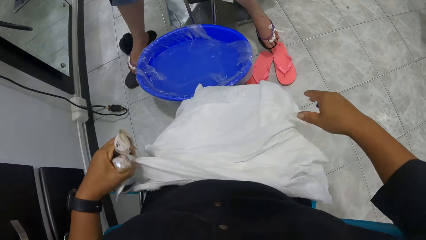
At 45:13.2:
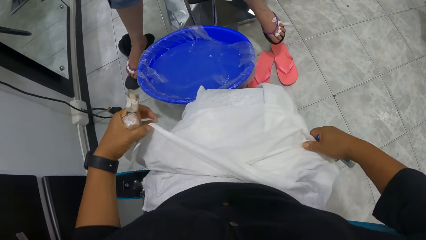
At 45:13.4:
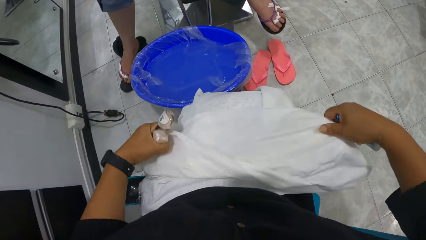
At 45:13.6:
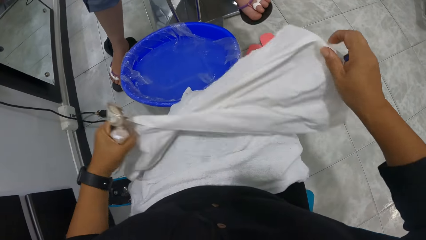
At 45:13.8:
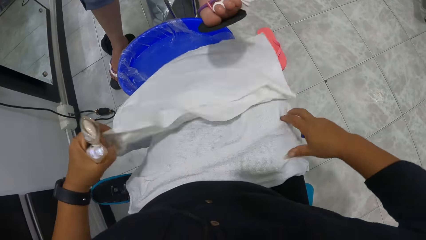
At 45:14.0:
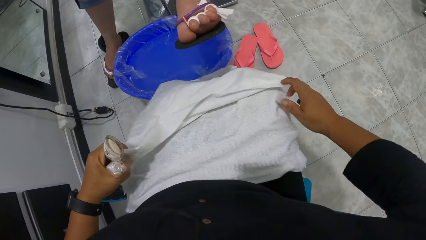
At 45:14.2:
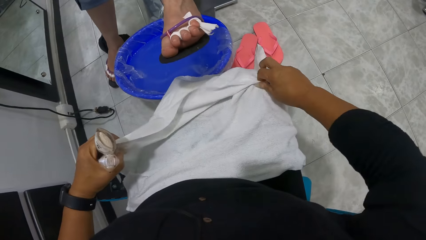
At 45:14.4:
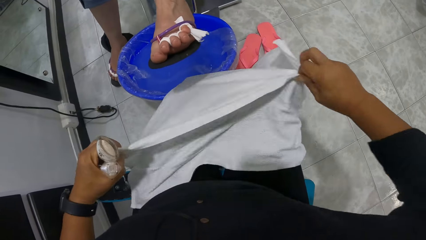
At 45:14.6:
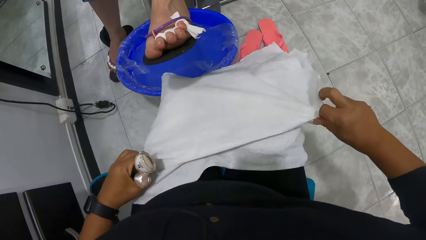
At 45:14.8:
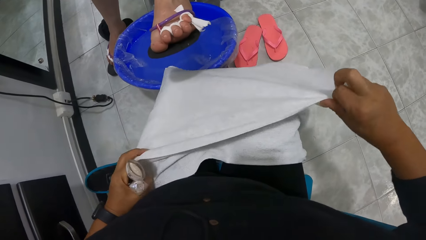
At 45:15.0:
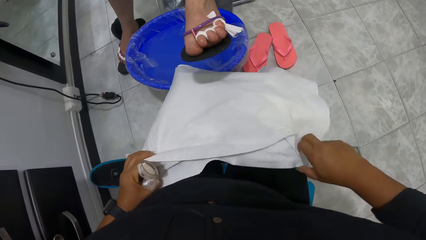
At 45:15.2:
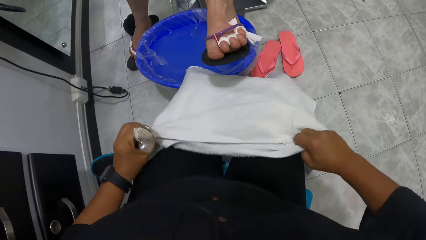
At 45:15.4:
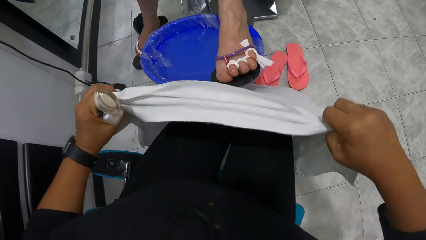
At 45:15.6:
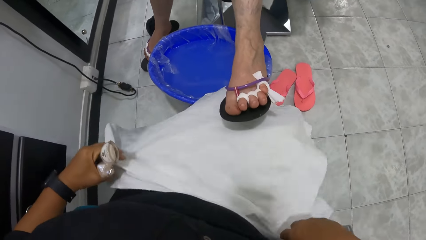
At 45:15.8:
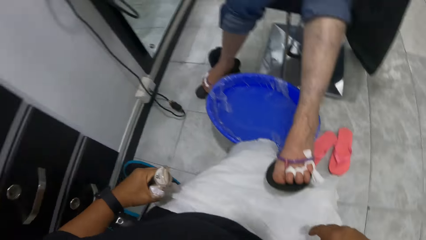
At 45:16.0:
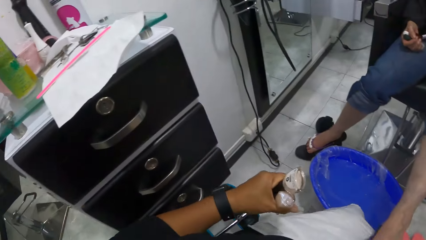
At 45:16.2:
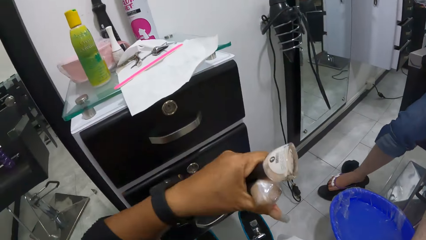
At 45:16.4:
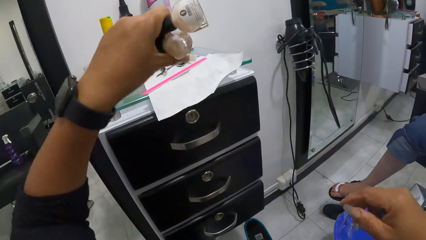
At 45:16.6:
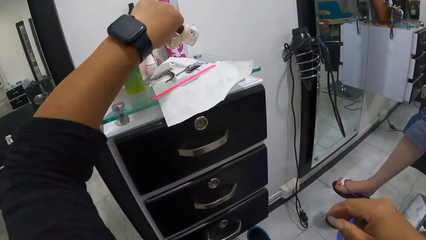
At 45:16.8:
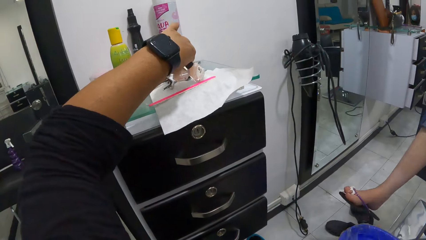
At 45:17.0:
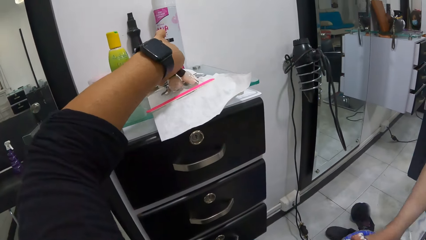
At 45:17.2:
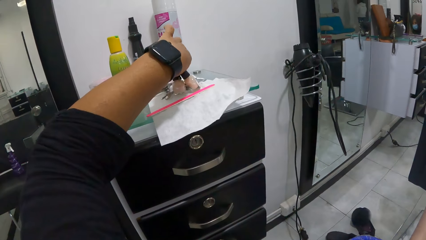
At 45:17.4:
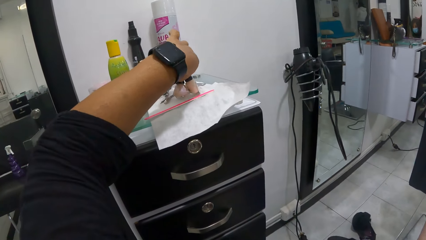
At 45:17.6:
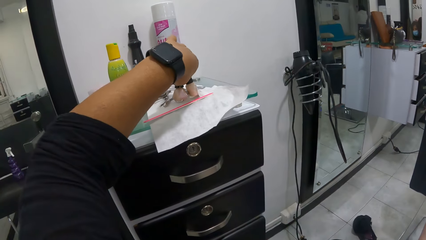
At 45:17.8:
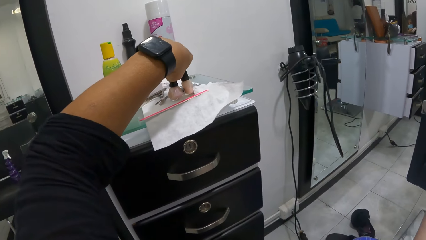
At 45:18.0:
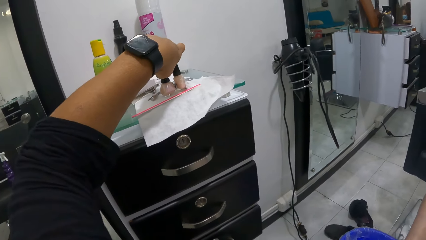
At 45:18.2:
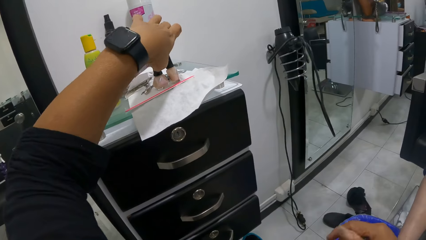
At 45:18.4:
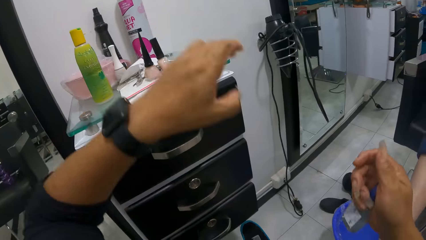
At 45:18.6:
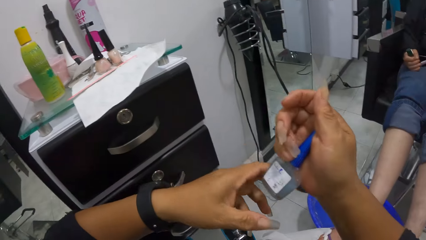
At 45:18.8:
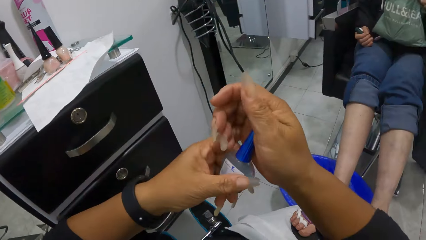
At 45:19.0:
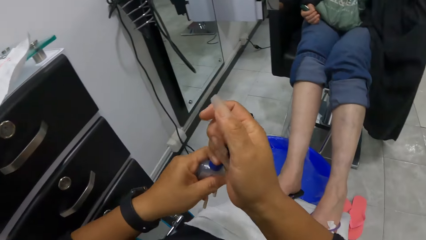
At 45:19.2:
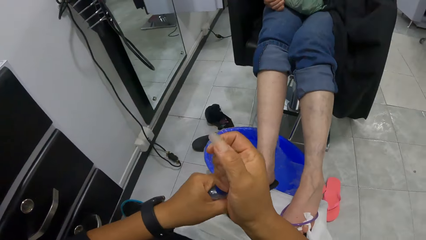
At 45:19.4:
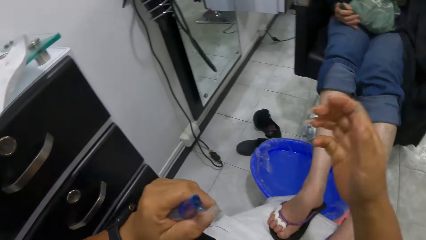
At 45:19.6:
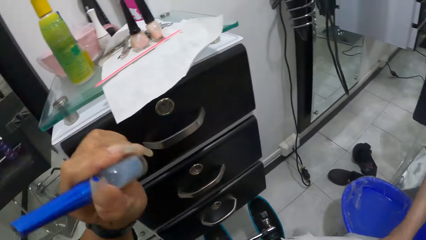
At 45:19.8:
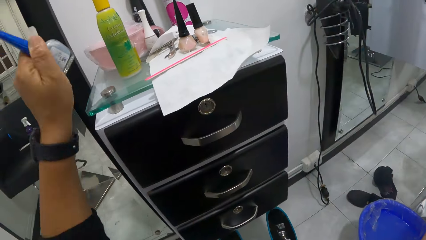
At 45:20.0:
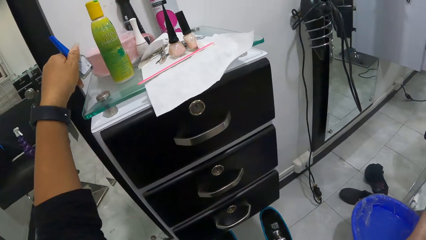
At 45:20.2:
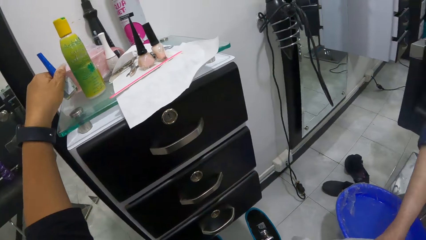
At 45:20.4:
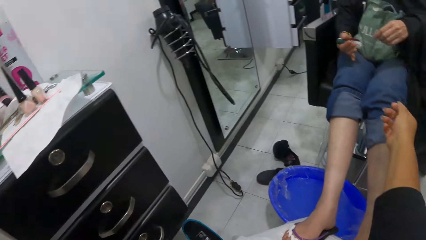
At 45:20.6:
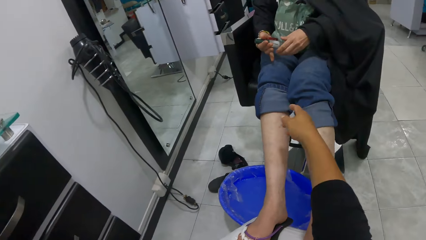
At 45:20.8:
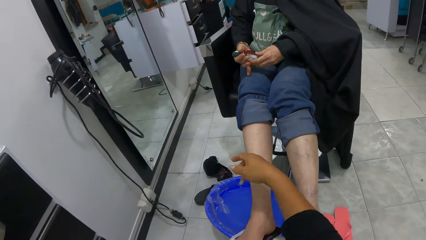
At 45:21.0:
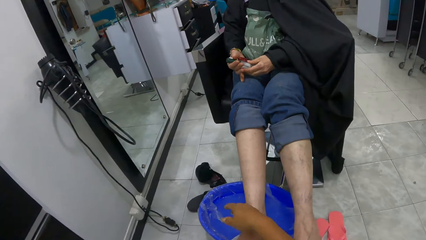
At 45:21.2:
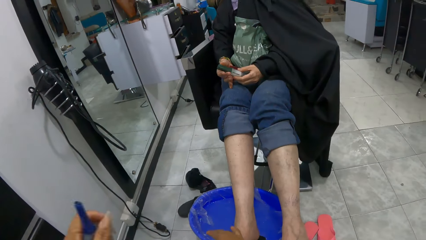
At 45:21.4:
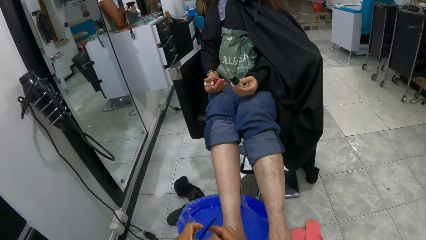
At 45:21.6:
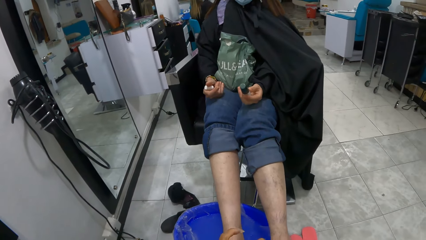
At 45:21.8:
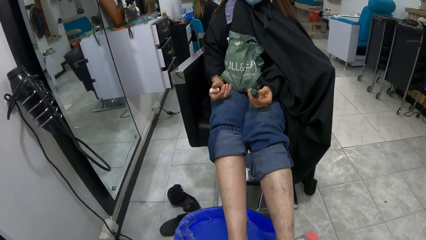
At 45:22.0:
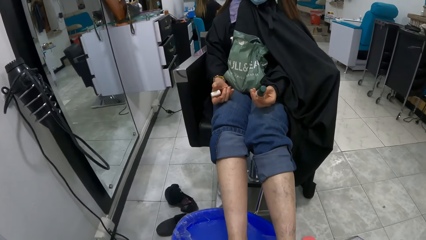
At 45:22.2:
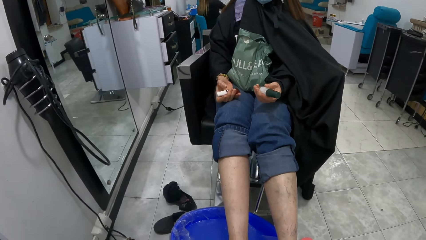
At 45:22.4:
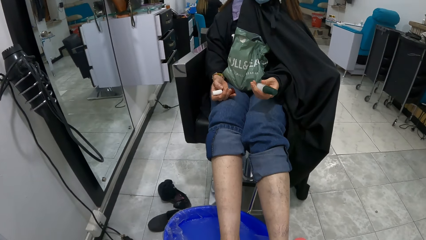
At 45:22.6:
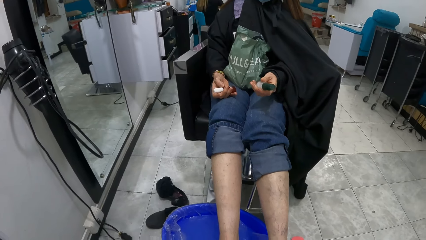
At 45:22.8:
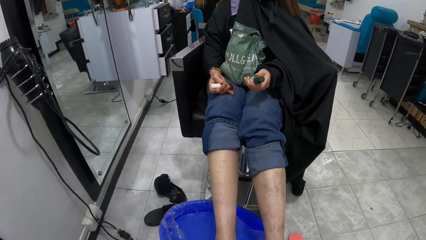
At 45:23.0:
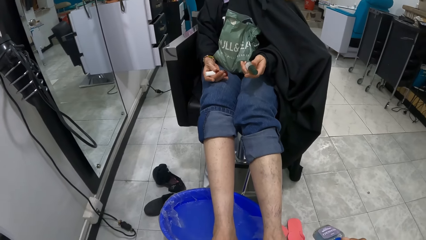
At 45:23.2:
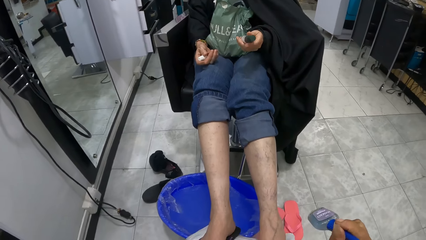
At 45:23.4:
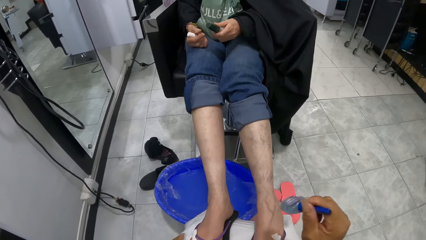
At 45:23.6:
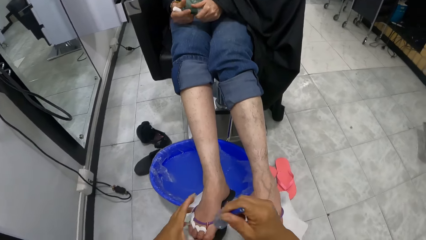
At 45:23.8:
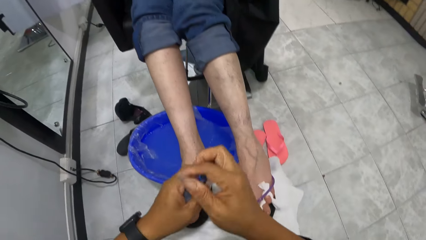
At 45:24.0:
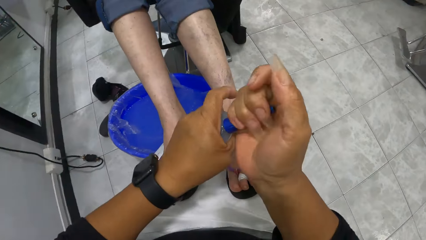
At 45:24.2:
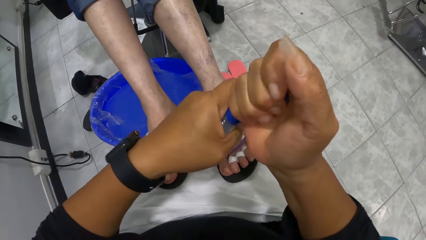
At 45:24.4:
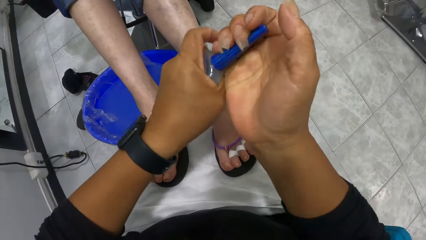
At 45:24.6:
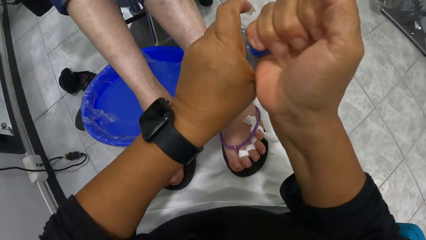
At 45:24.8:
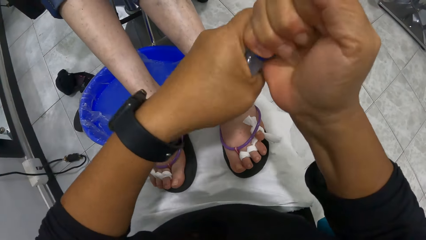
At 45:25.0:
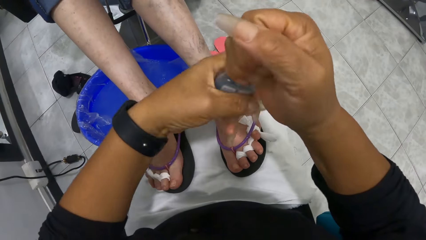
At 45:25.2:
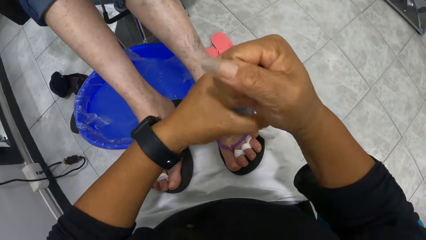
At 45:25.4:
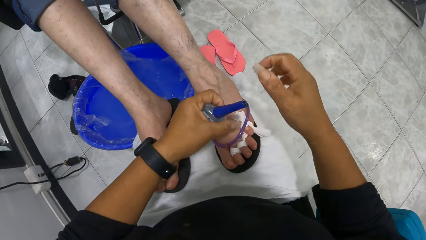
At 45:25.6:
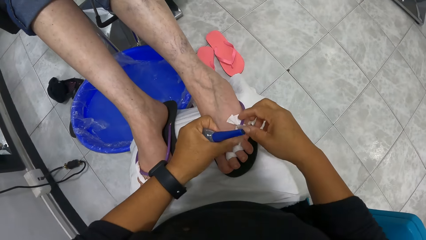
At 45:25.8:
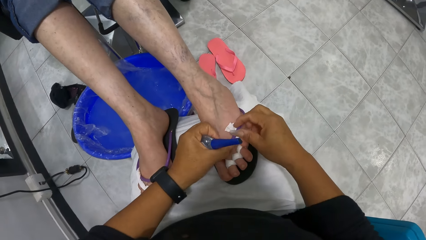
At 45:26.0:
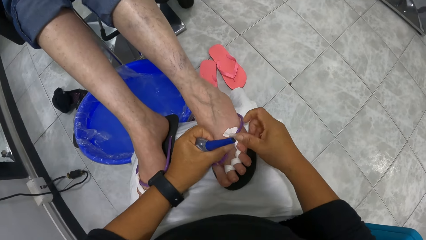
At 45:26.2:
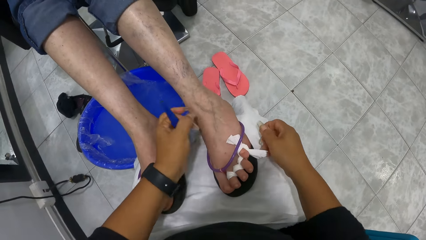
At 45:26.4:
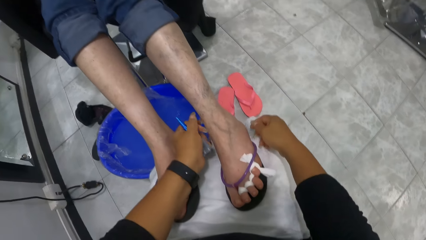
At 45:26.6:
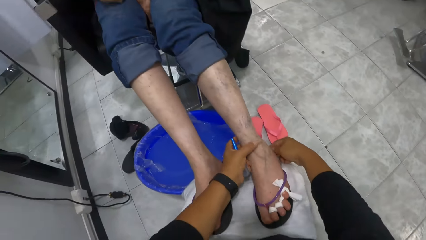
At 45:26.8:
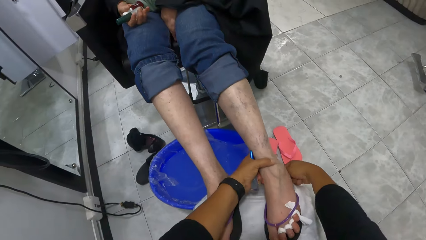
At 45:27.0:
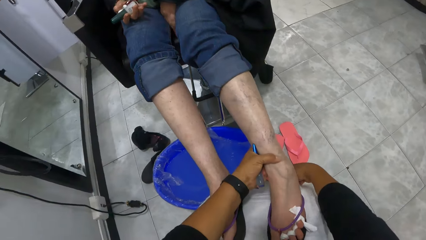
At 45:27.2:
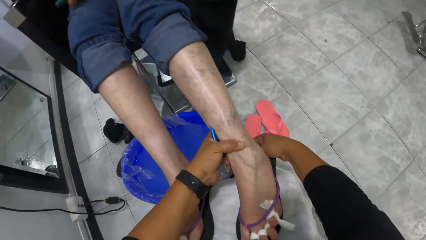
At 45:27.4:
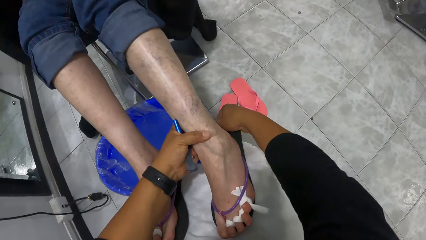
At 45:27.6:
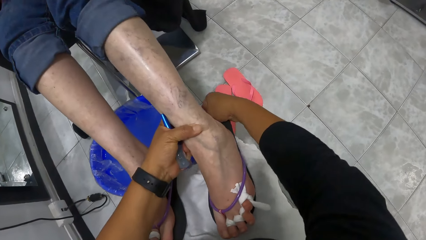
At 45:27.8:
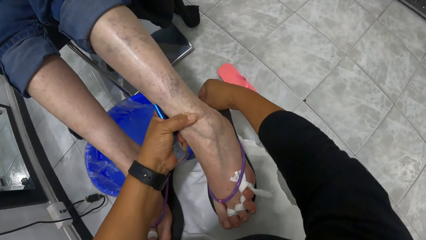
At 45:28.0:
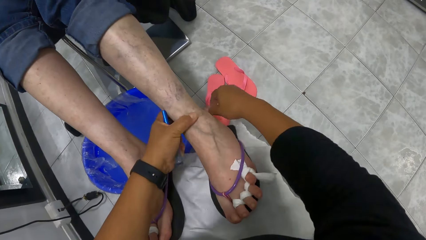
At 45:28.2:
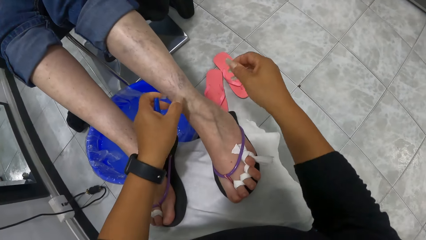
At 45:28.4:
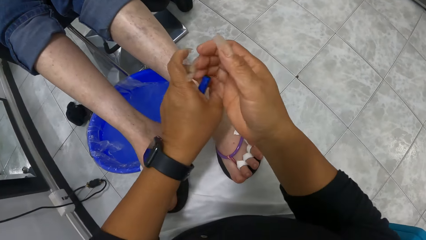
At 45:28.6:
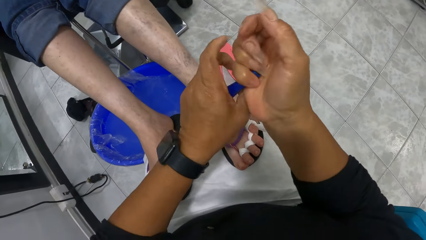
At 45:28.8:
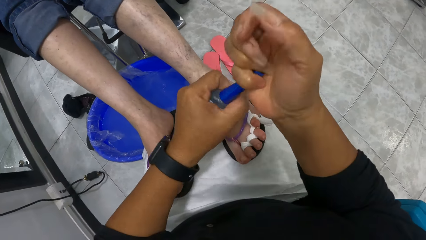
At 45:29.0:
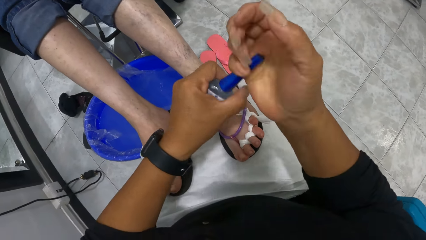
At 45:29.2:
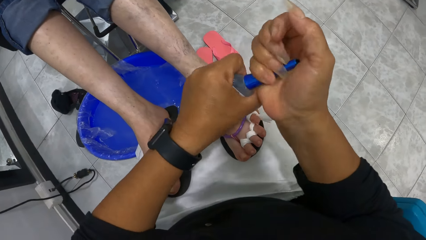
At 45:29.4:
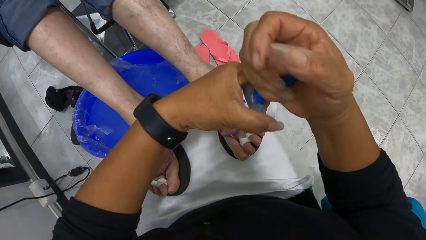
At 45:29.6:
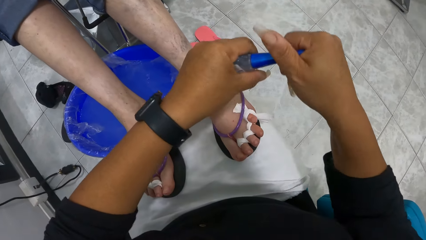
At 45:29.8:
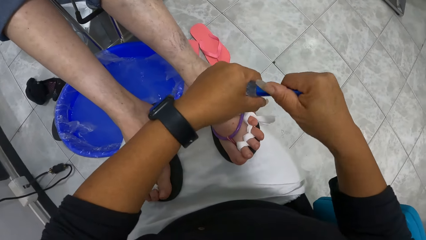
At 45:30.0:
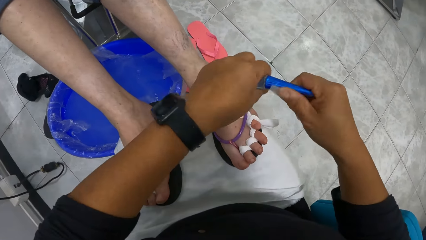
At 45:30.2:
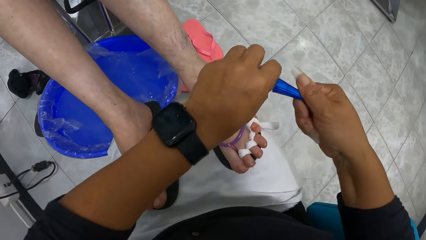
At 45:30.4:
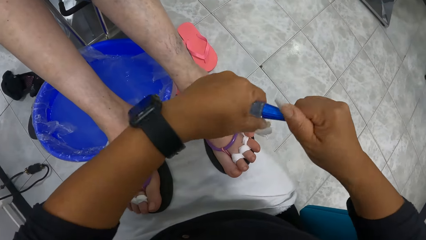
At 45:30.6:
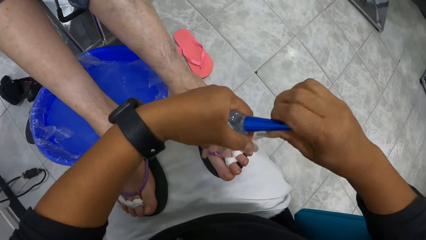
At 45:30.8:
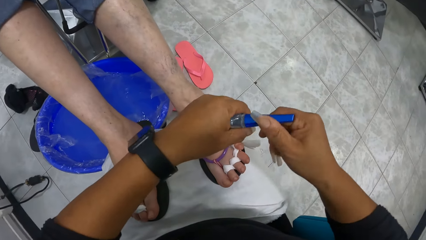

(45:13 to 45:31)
The camera wearer adjusts the clothes on her lap with her hands. The woman raises her left foot. The woman places her left leg on the towel on the camera wearer's legs. The camera wearer drops the bottle of nail polish or cutex on a cupboard or drawer with her left hand. She passes the bottle of nail polish from her right hand to her left hand. She opens the cutex bottle. She holds the bottle of nail polish in her left hand with her right hand. She puts the cutex bottle on the drawer. The woman tightens the cutex bottle and takes the bottle of nail polish from her right hand with her left hand. The woman stares at the cutex bottle. The woman places the bottle of nail polish in her right hand with her left hand. The camera wearer opens the bottle of nail polish in her left hand with her right hand. She places her left hand on the woman's left leg. She places her right hand on the woman's left leg. She adjusts a cotton pad on the woman's left leg with her right hand. She adjusts a slipper on the woman's left leg with her right hand. She opens the bottle of nail polish in her left hand with her right hand.
